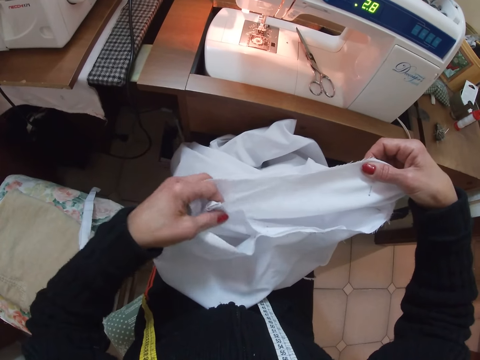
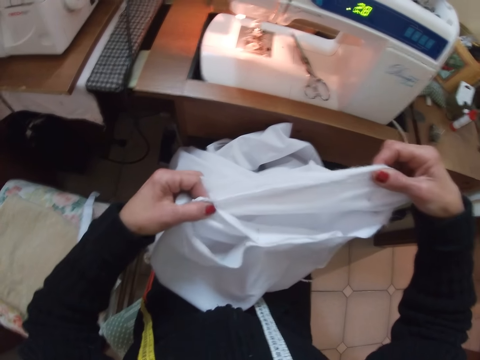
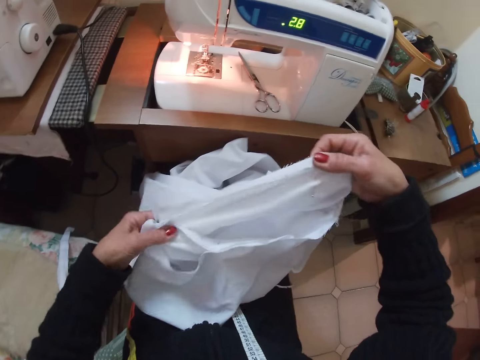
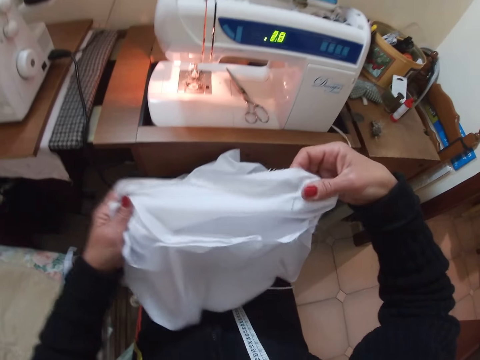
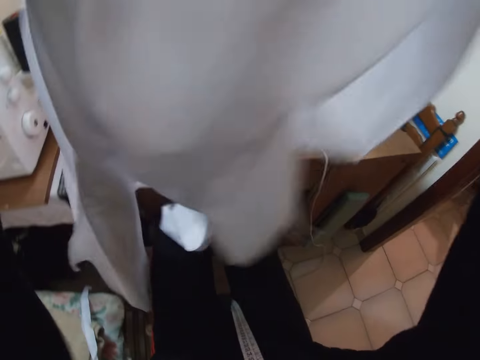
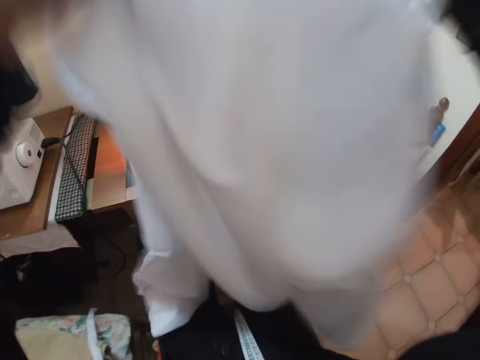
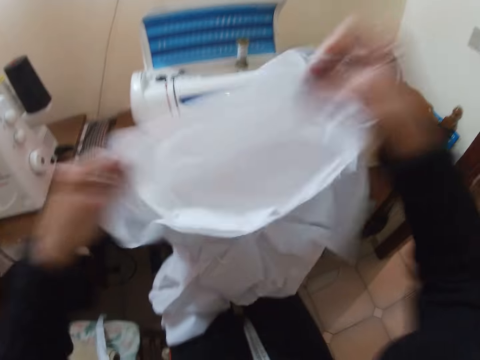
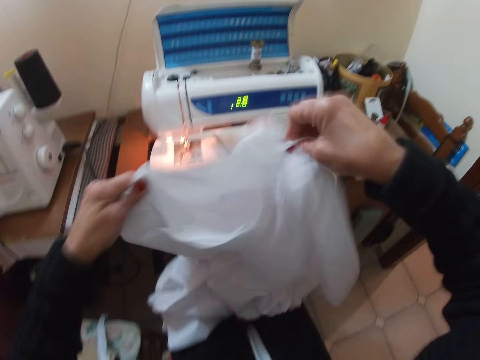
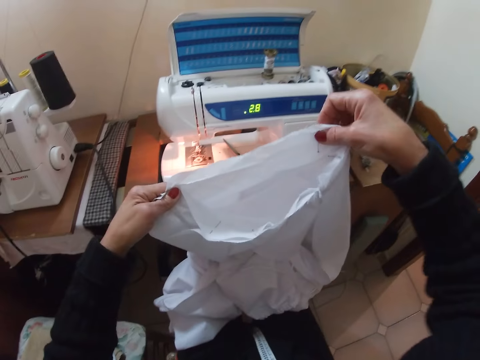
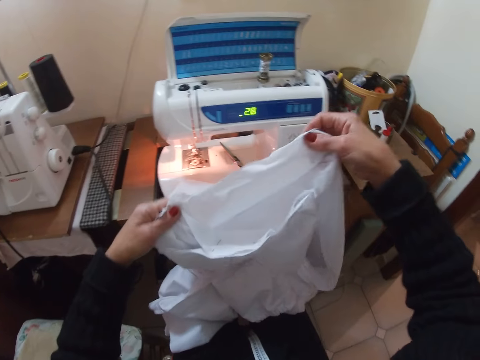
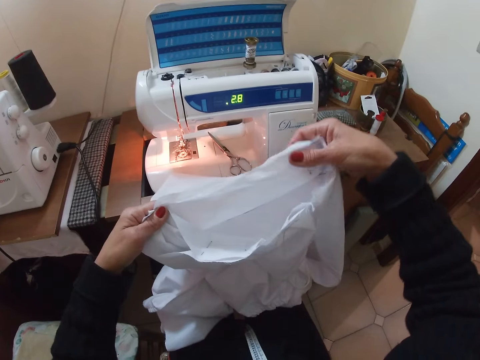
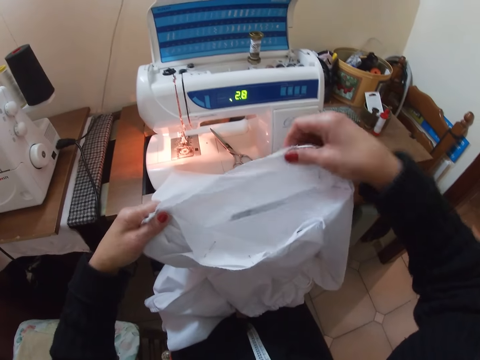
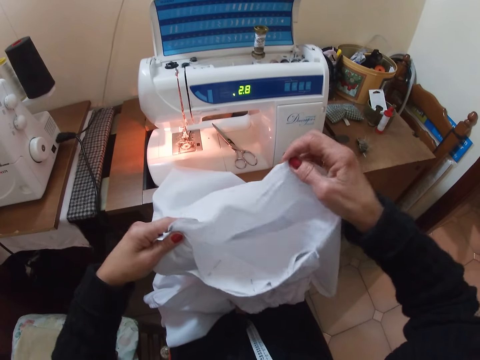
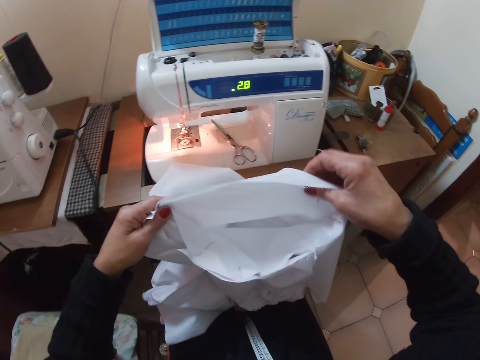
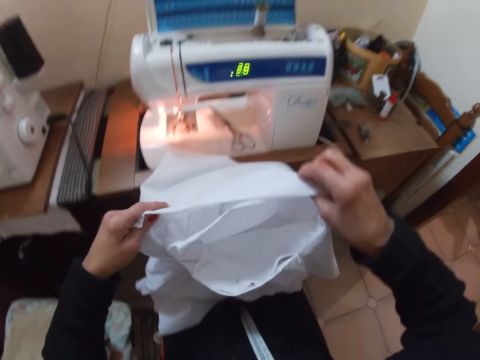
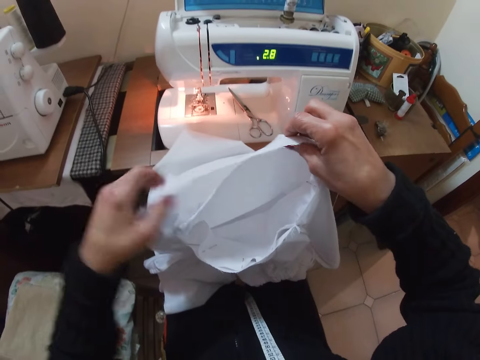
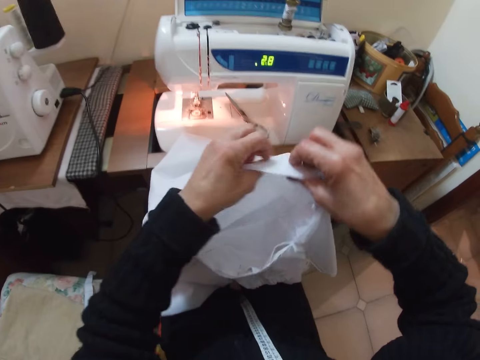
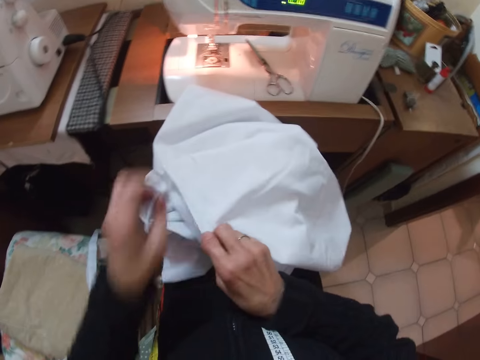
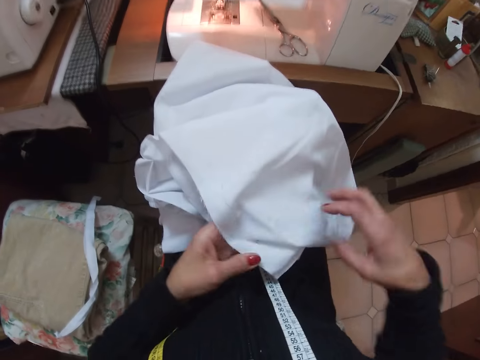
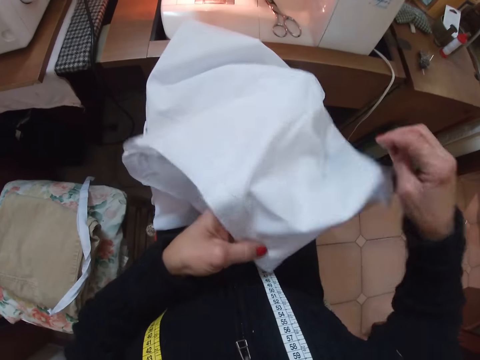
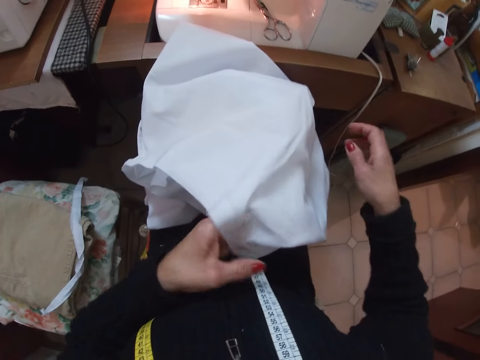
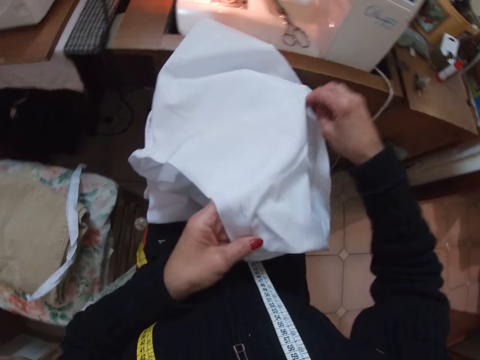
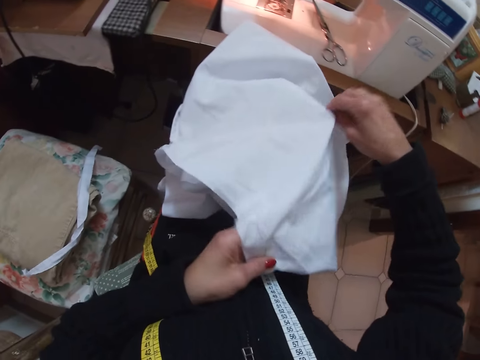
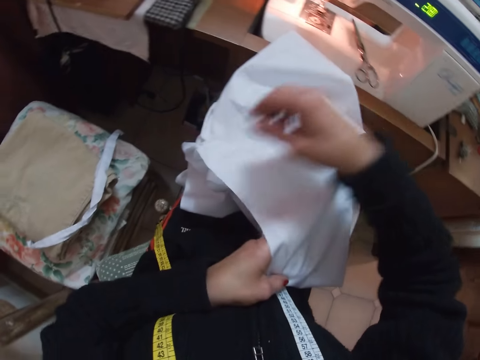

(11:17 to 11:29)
The camera wearer pulls the cloth up with both hands. She shakes the cloth with both hands. She adjusts the right edge of the cloth. She pulls the cloth up with both hands and pulls the cloth down with both hands. She moves her left hand. She puts down the cloth with both hands. She adjusts the edges of the cloth with her right hand.

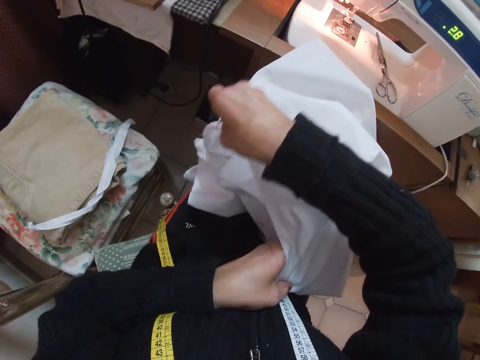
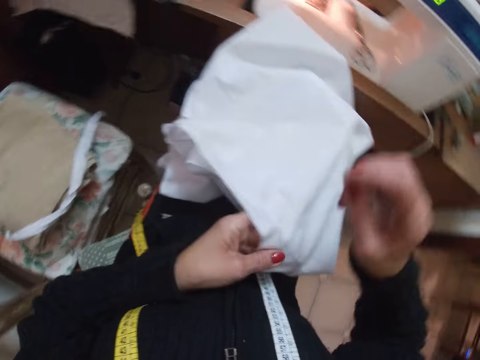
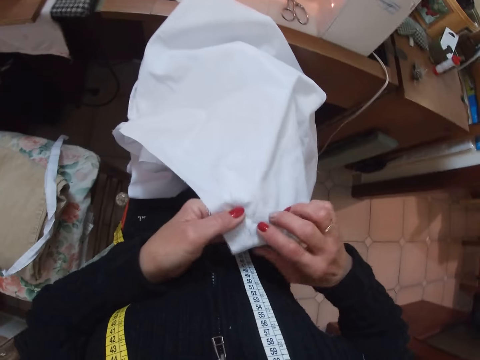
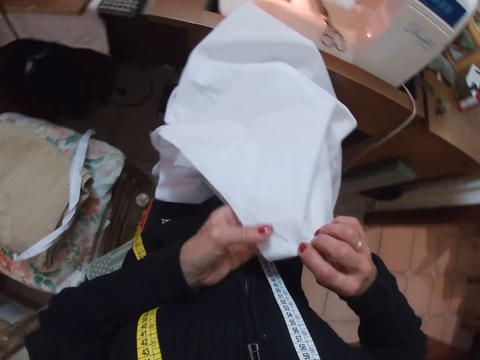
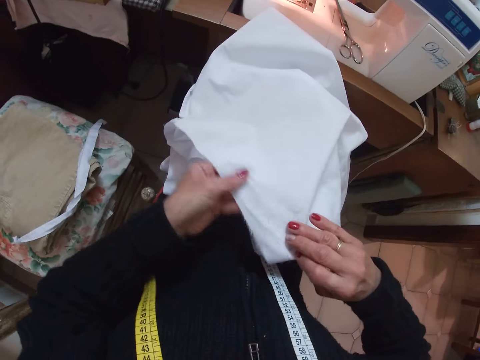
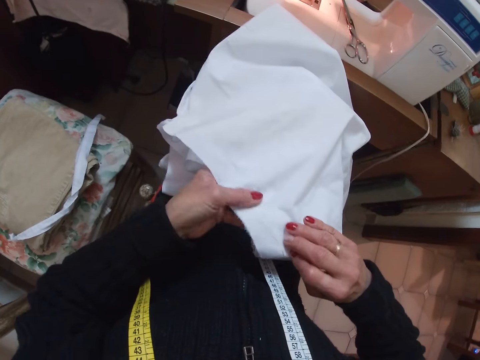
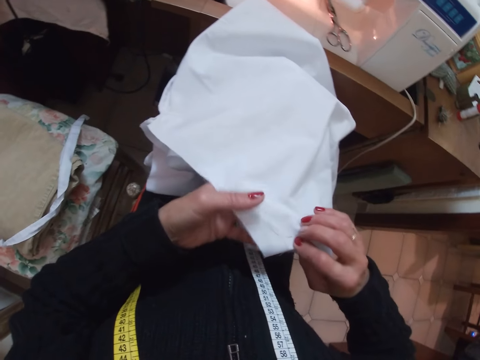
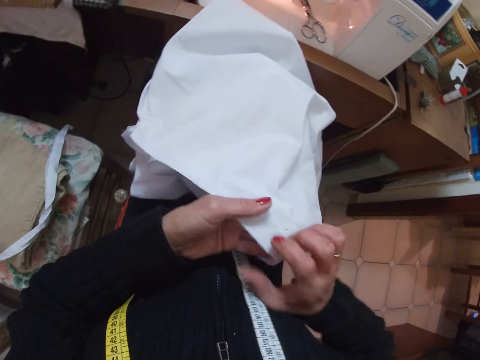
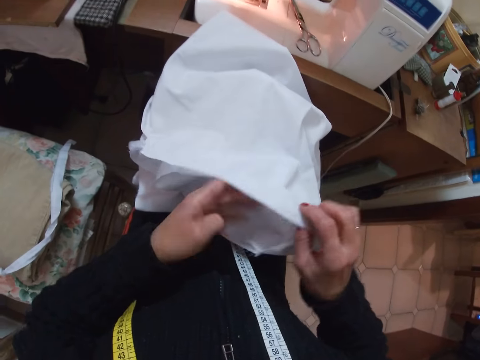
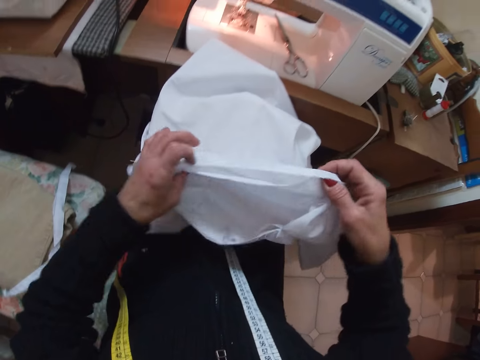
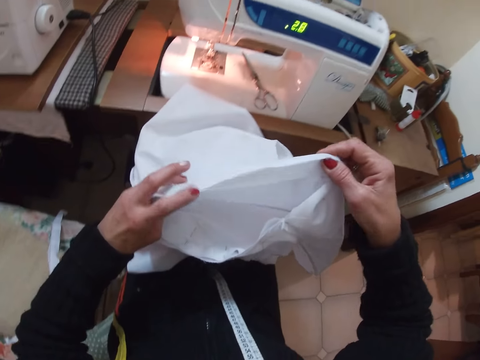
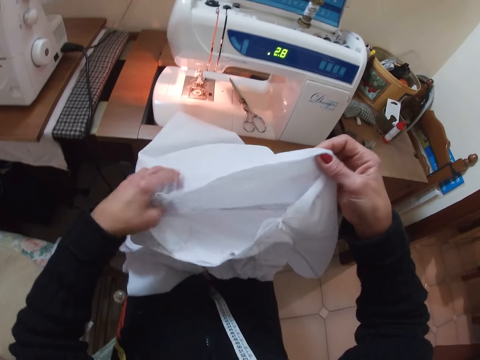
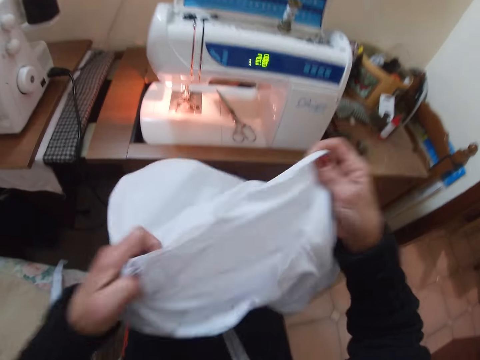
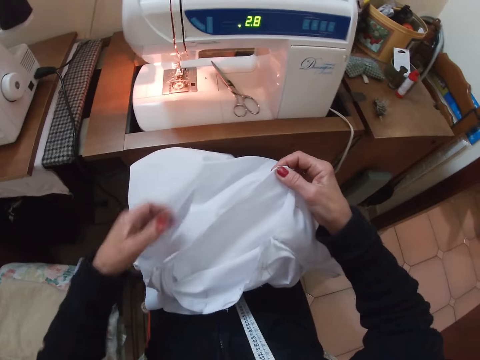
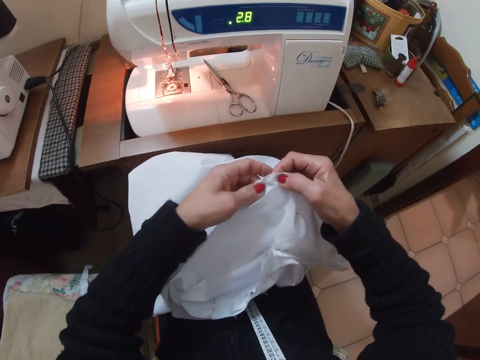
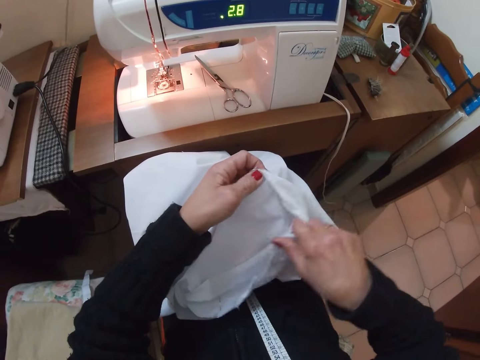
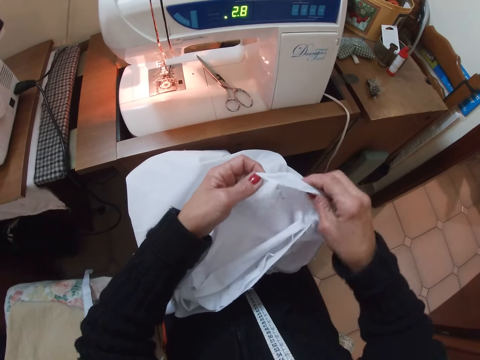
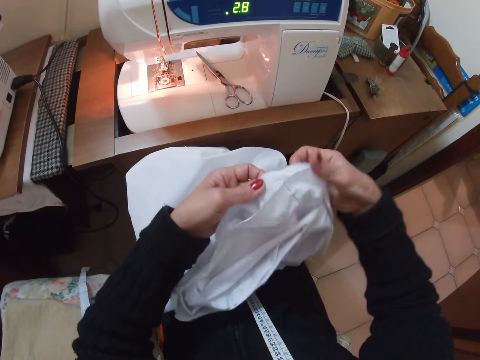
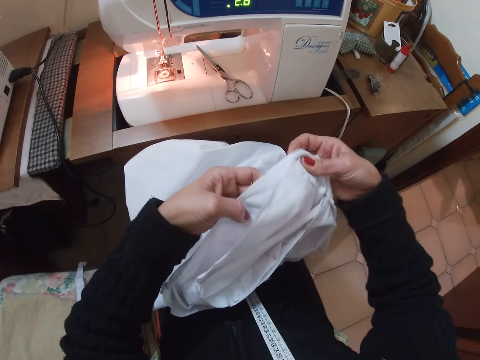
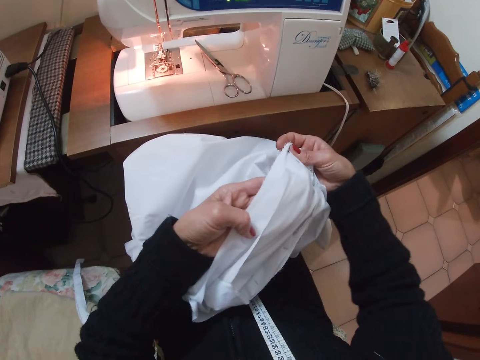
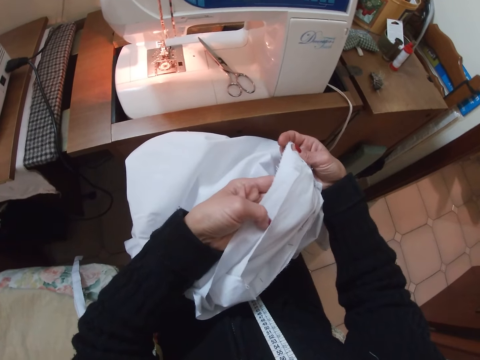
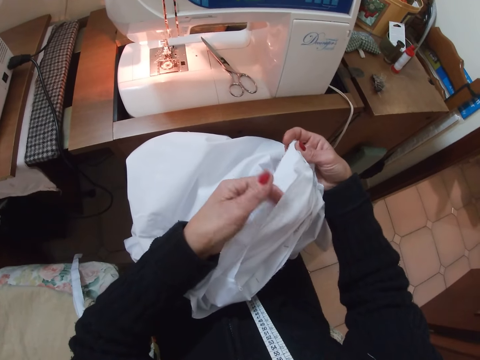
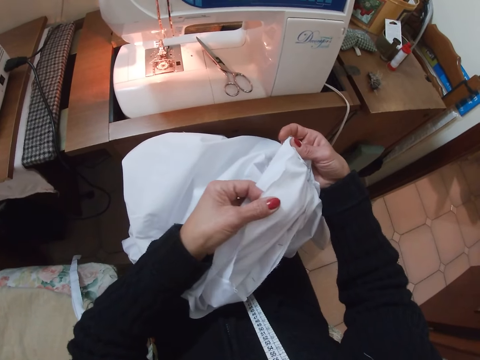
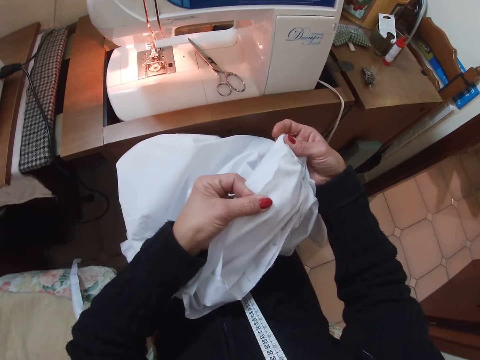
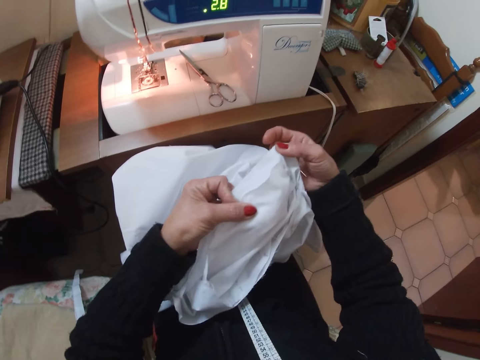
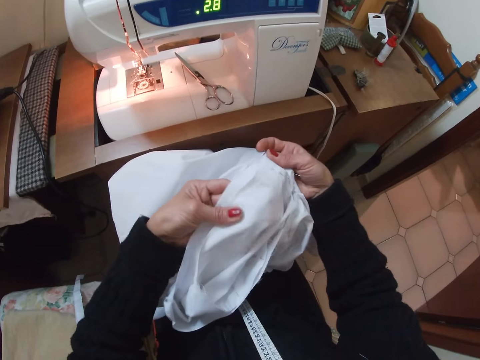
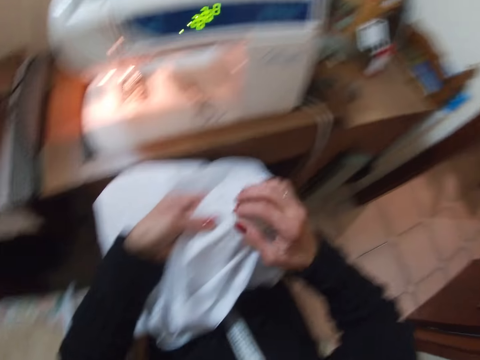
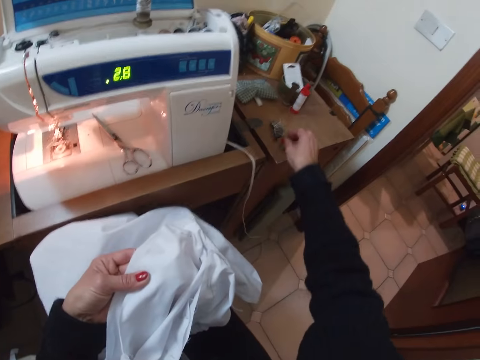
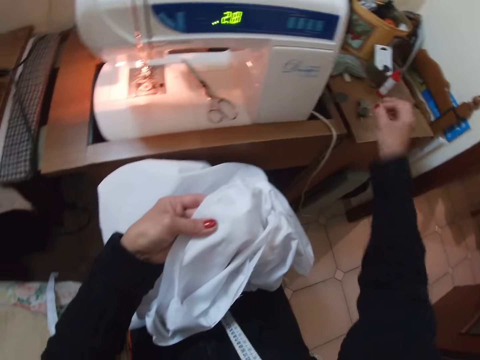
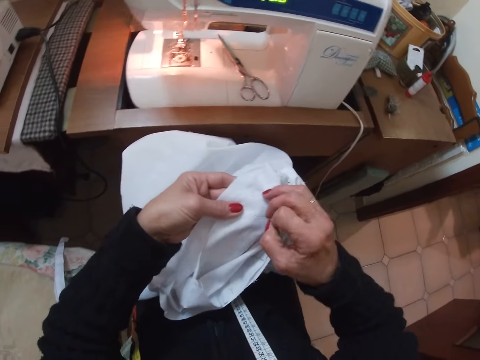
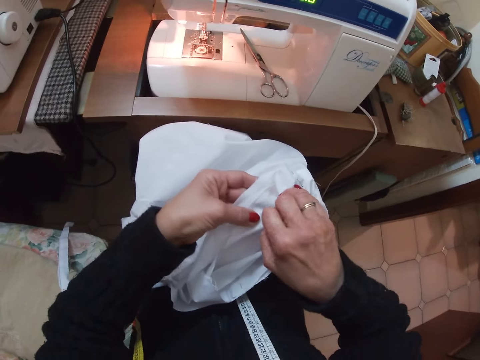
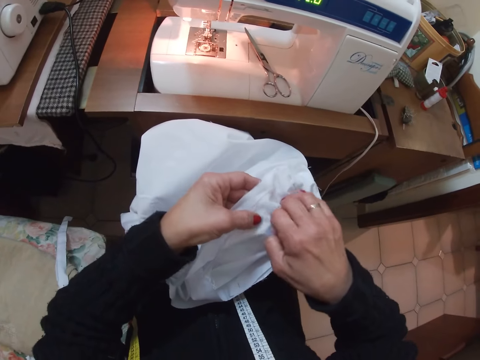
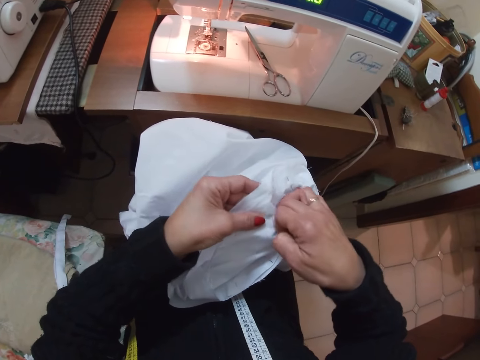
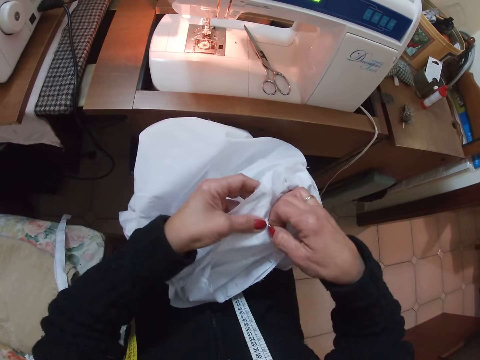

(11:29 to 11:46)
The camera wearer adjusts the edges of the cloth with her left hand. She lifts the edges of the cloth with both hands and drops the edges of the cloth with both hands. She moves her left hand. She lifts her right hand. She holds the edge of the cloth with both her hands. She adjusts her left hand. She stretches her right hand. She picks a pin. She returns her right hand with the pin. She holds both edges of the cloth together with the pin.
